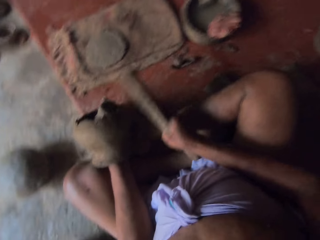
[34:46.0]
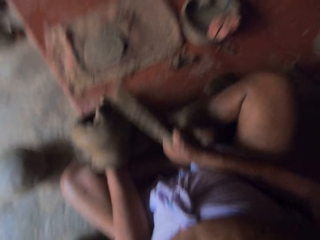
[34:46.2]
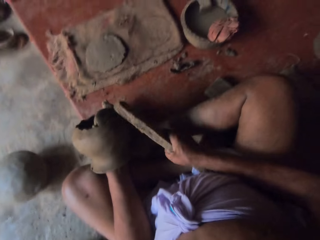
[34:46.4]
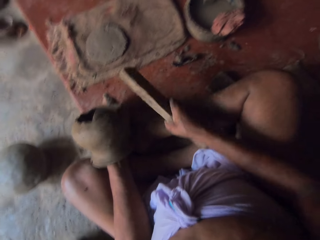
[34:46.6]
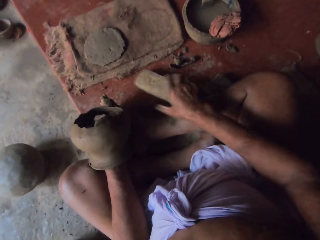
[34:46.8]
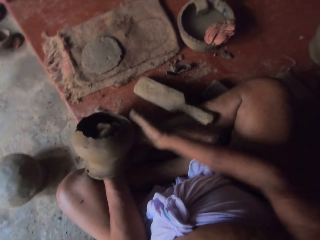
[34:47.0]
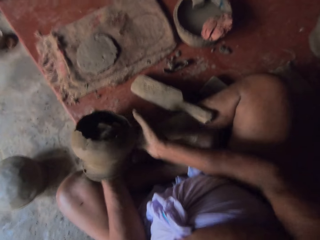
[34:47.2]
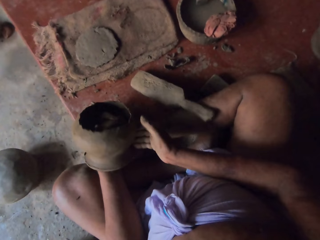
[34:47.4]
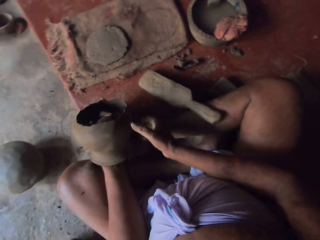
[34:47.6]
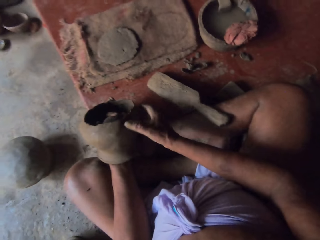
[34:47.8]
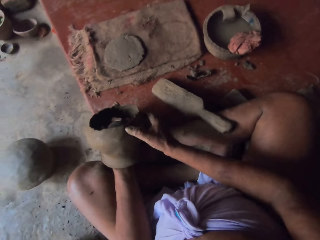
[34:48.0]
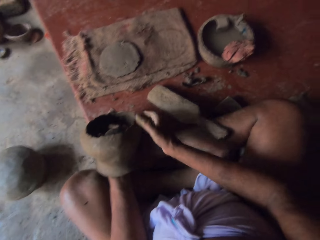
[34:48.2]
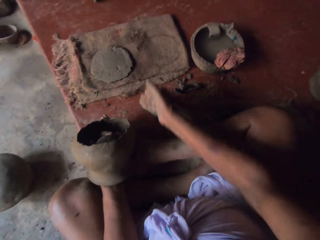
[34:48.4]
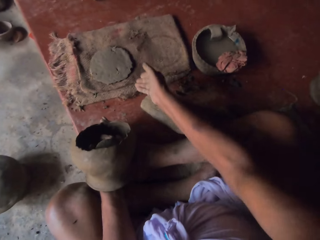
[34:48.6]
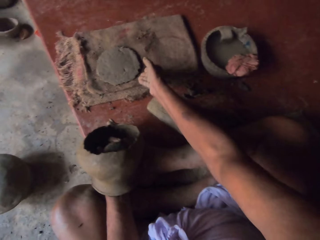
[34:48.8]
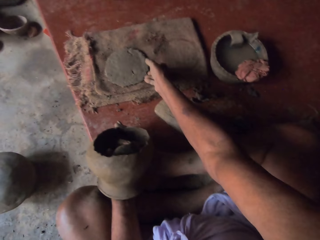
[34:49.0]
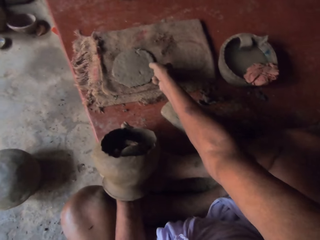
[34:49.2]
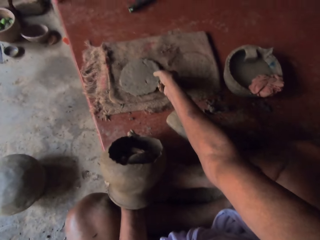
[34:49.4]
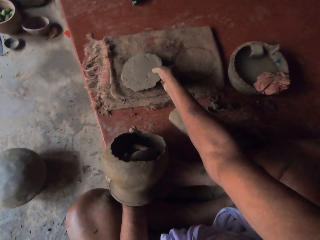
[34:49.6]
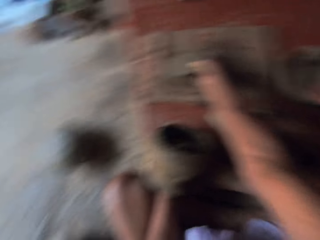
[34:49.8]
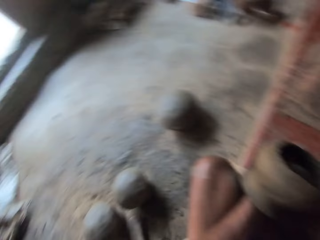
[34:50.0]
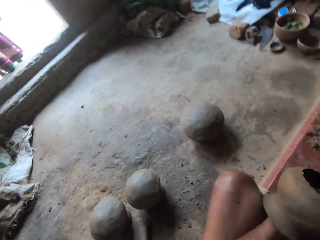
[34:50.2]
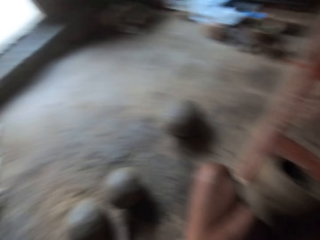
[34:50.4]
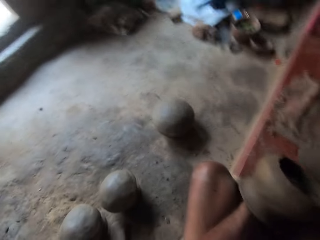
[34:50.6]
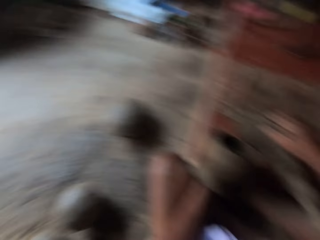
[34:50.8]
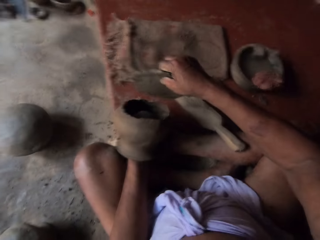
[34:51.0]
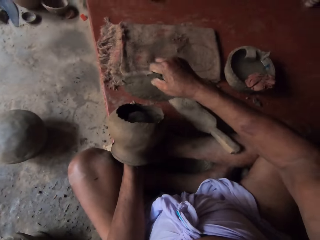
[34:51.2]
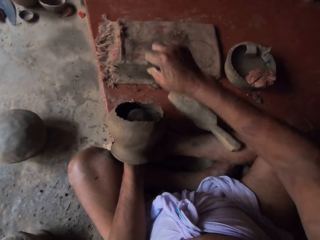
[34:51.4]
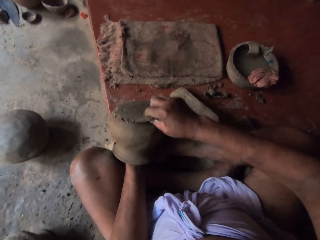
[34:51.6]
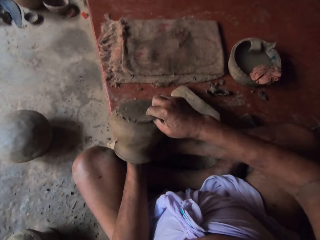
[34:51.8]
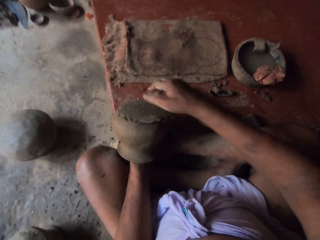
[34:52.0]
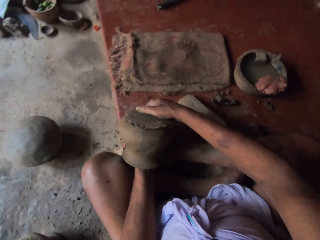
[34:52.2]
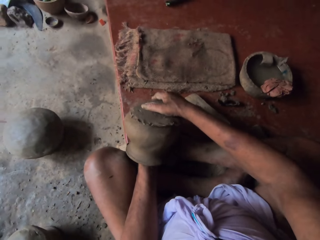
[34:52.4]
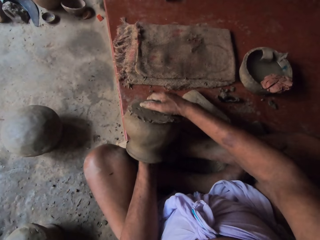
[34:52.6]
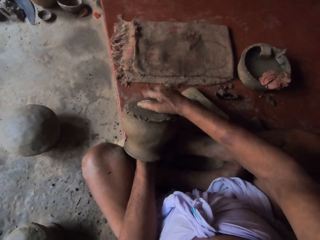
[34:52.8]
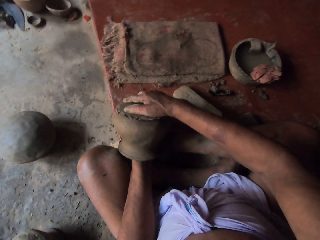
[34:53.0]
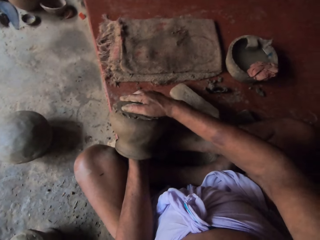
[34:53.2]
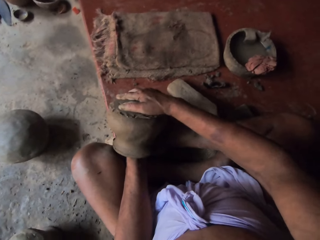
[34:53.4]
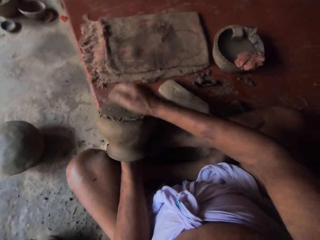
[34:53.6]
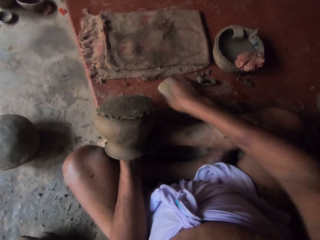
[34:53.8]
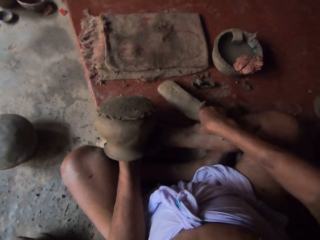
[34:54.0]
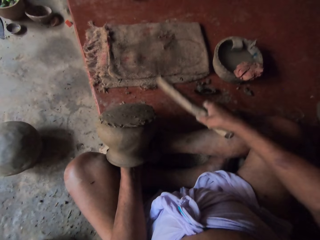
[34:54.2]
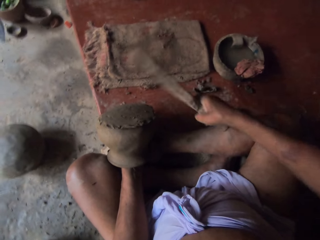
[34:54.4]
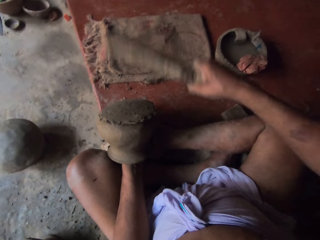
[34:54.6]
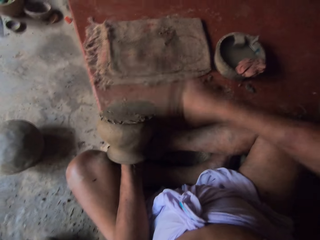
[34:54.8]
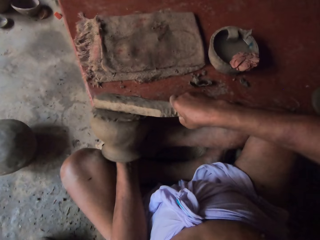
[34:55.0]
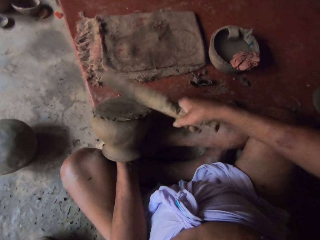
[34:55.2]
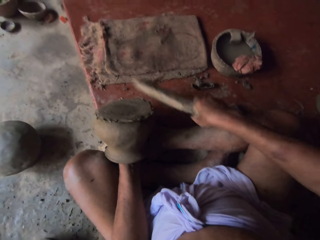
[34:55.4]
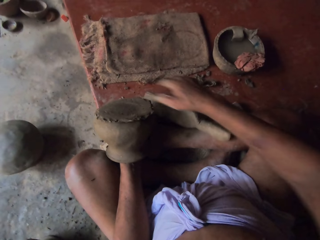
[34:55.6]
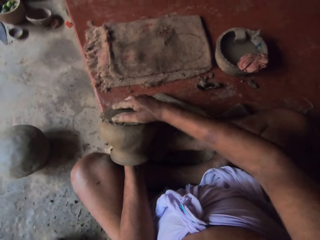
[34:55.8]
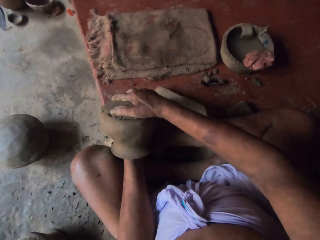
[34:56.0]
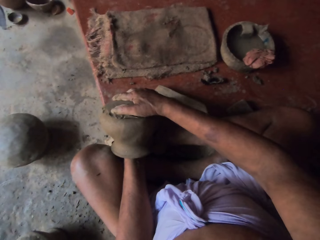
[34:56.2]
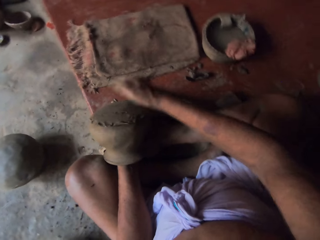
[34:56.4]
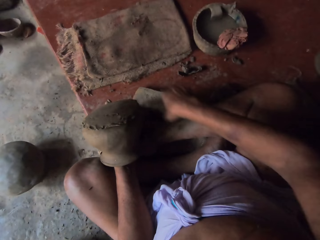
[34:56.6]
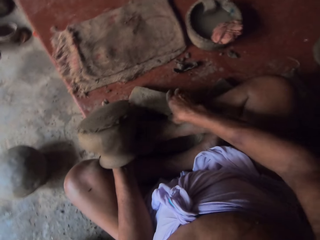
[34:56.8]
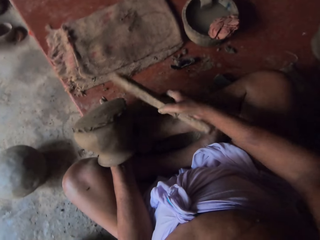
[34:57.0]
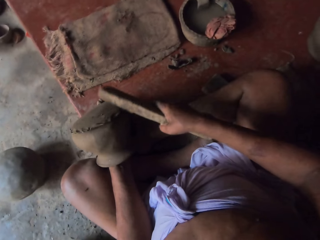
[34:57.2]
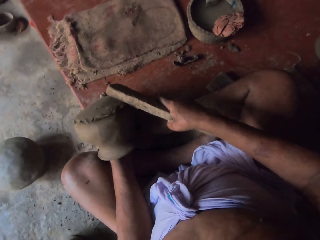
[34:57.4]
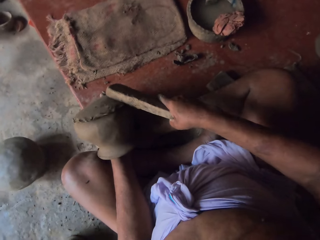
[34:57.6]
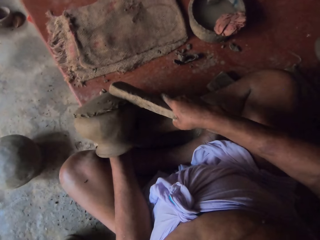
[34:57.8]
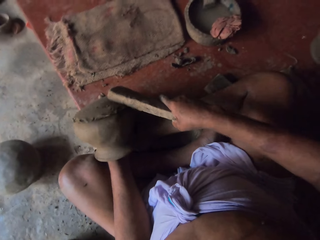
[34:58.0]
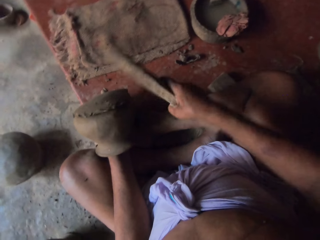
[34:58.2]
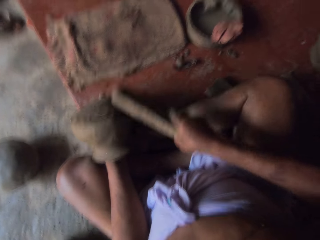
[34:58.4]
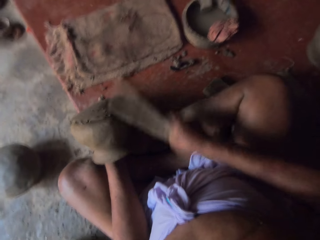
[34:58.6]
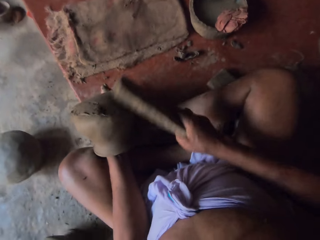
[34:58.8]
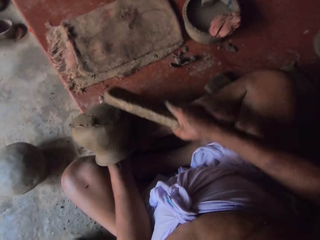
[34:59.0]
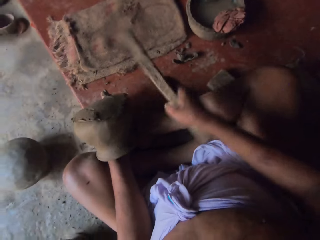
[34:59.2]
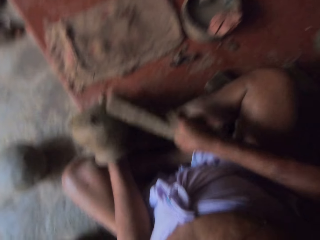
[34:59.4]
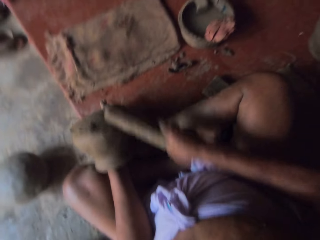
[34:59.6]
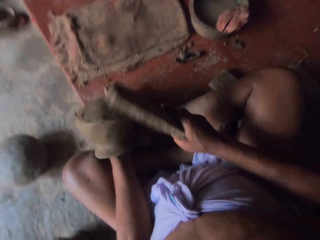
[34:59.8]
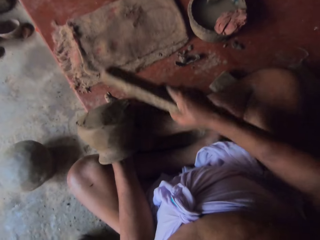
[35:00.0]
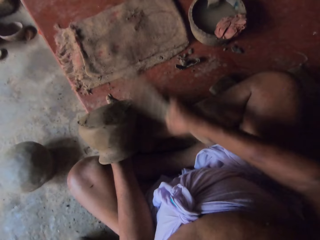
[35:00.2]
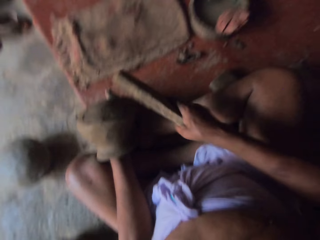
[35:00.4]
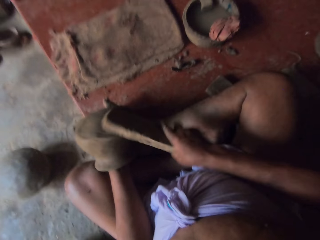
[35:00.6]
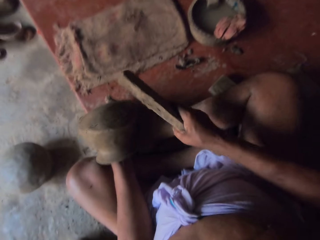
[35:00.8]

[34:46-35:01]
The camera wearer puts a piece of wood or metal on the floor or the table. They turn the pot with hands. They pick up the part of the pot or clay with the right hand. They look around. They attach the clay at the bottom of the pot. They take the piece of wood. They hit the pot with the piece of wood. They put the piece of wood on the floor or the table. They press the clay. They shake the pot. They take the piece of wood. They hit around the pot with the piece of wood.

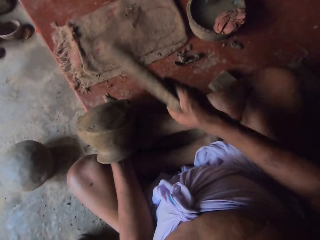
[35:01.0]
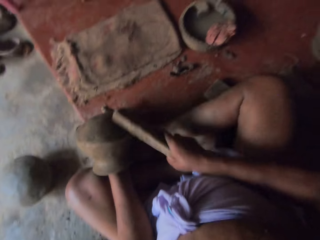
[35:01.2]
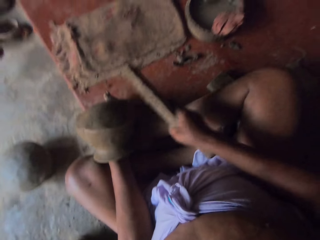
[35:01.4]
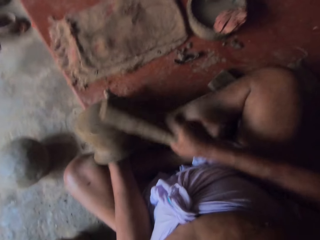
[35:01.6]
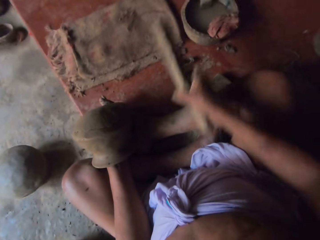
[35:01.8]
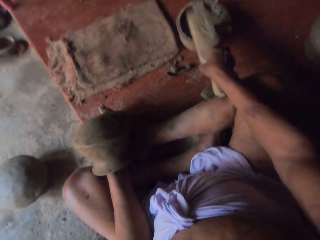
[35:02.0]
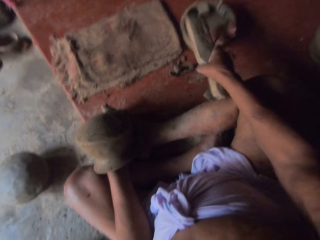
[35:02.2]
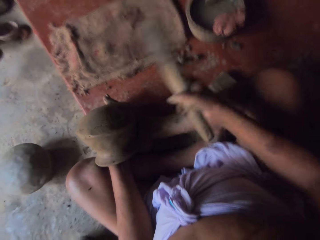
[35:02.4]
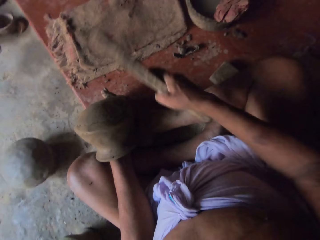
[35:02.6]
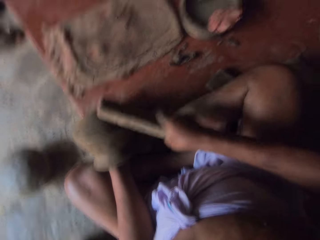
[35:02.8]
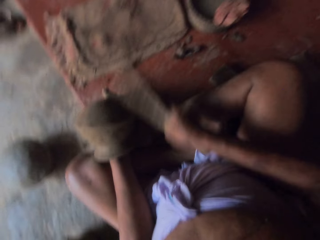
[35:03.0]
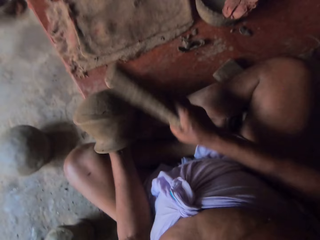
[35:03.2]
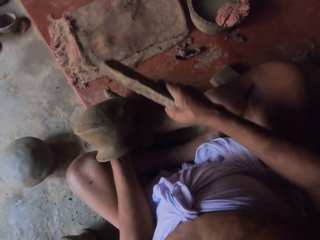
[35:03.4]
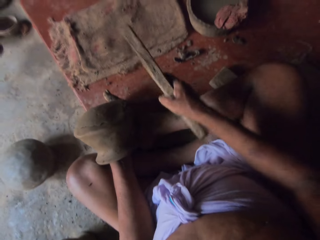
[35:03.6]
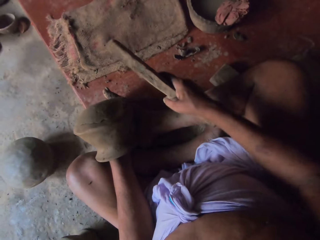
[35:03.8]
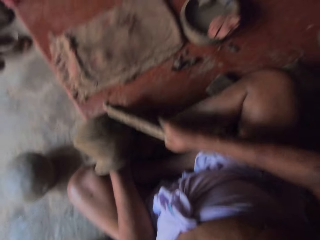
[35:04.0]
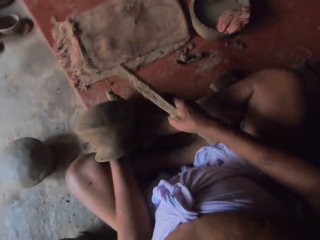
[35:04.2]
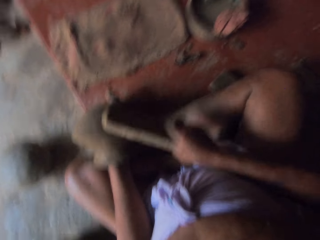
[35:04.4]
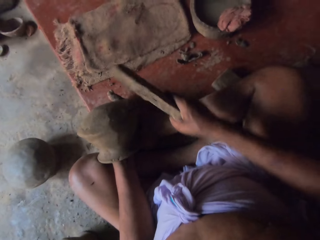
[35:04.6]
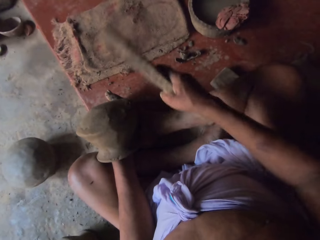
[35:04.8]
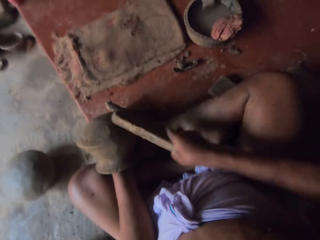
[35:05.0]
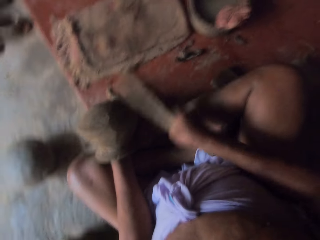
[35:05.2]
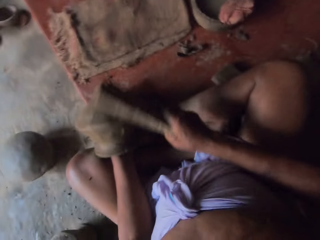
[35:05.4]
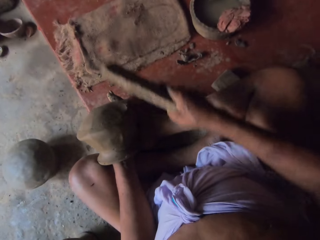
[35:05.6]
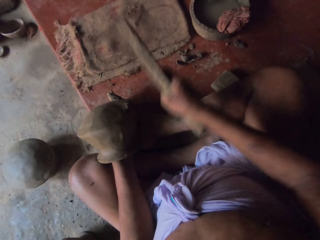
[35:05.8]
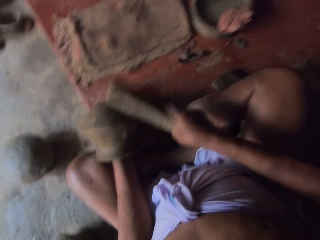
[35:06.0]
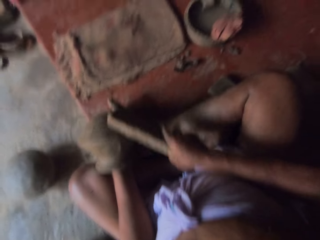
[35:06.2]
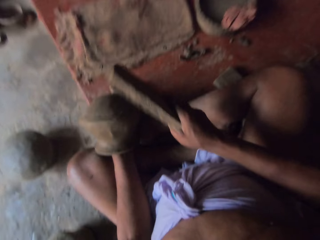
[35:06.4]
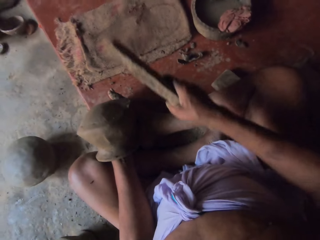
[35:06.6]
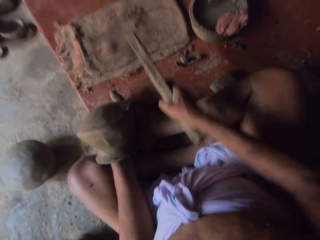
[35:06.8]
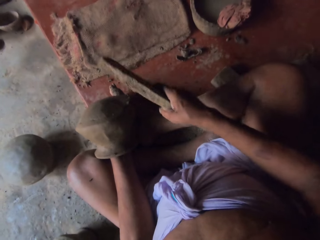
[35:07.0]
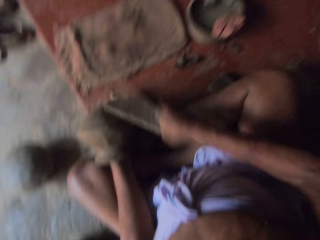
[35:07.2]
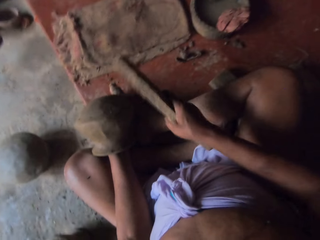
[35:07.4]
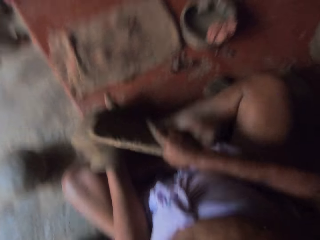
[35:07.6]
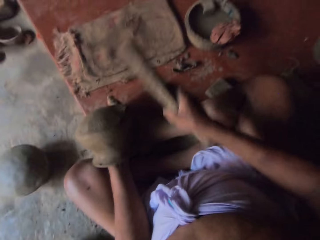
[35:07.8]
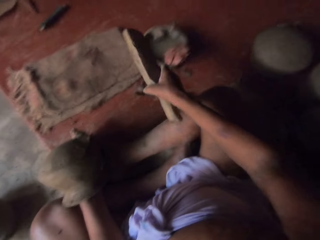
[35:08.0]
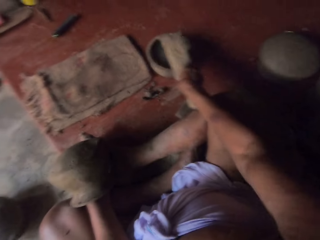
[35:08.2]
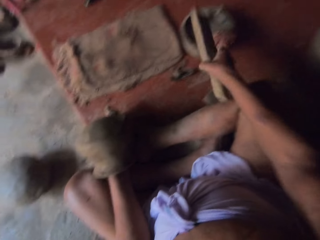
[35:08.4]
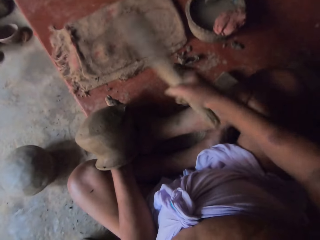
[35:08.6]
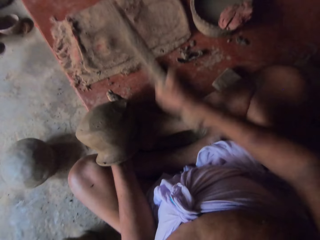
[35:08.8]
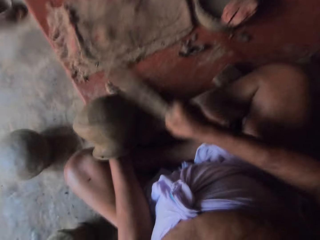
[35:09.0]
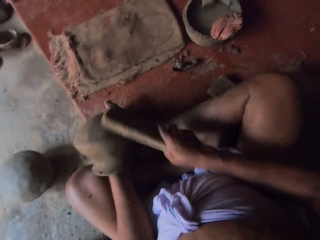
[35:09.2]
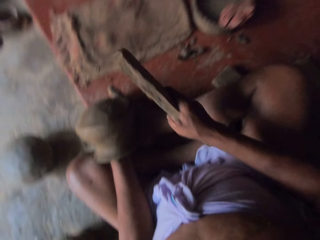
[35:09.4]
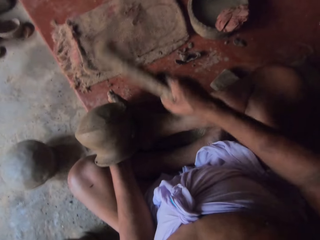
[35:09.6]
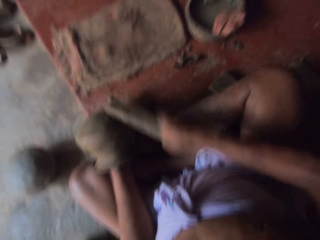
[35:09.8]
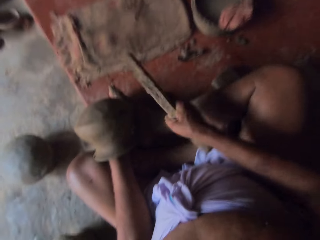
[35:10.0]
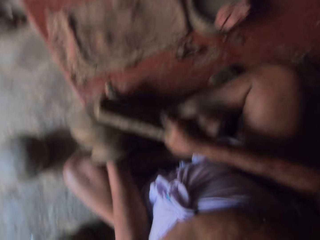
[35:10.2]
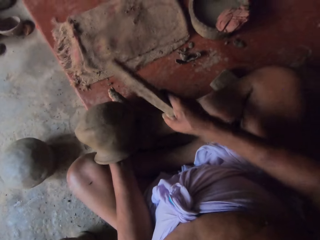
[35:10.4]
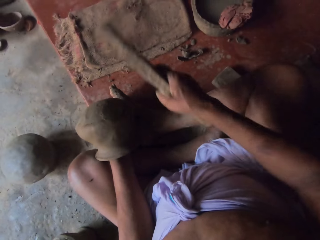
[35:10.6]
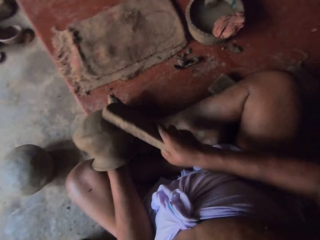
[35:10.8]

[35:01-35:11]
The camera wearer puts the piece of wood in the water. They hit around the pot with the piece of wood.
